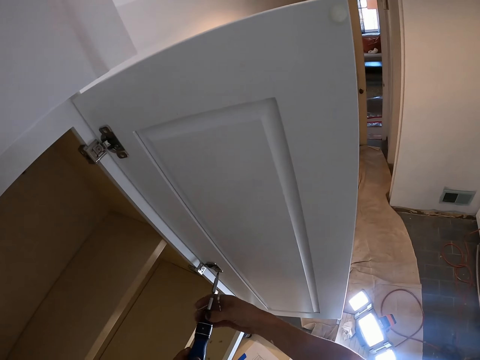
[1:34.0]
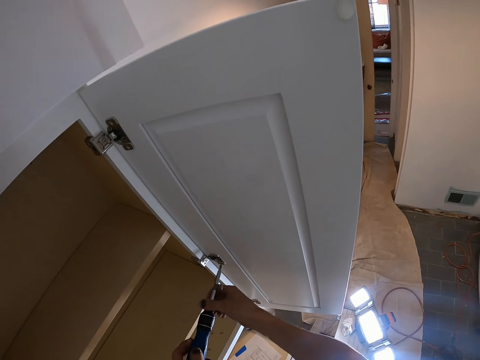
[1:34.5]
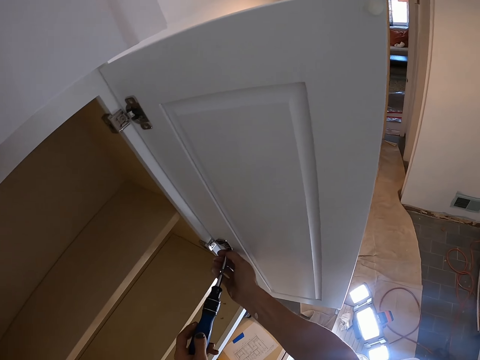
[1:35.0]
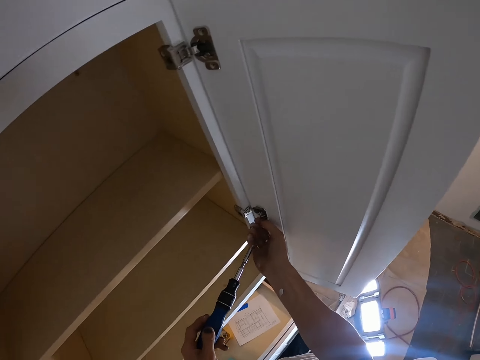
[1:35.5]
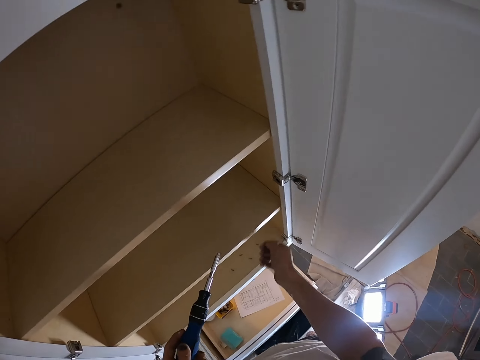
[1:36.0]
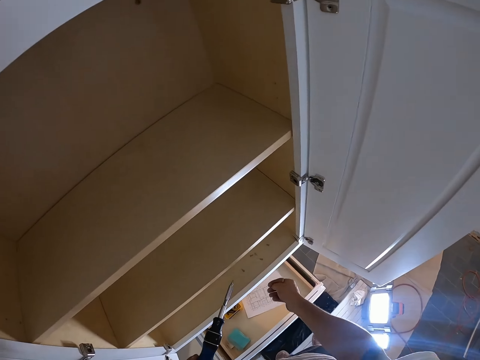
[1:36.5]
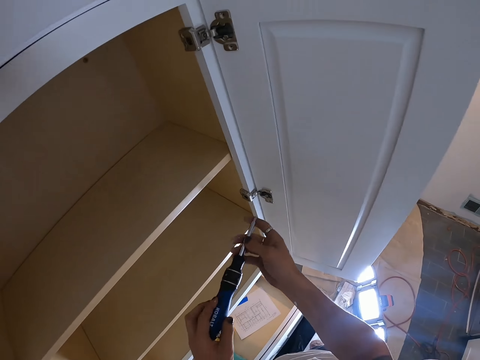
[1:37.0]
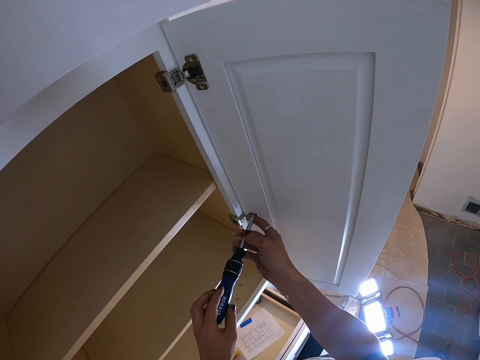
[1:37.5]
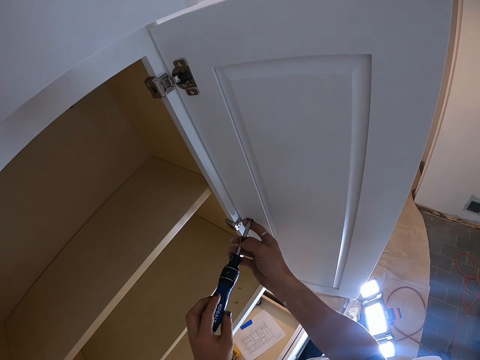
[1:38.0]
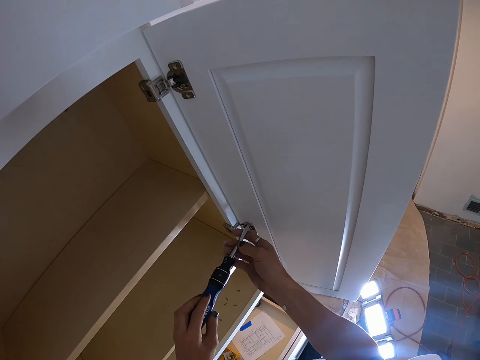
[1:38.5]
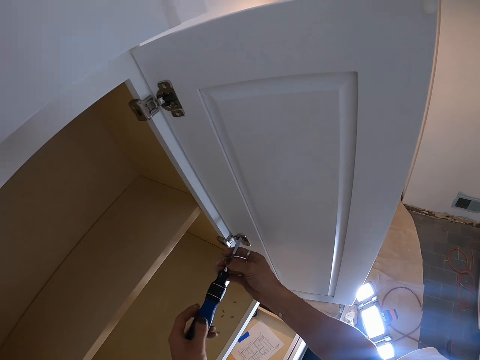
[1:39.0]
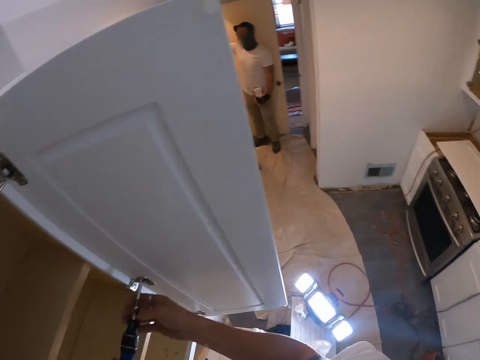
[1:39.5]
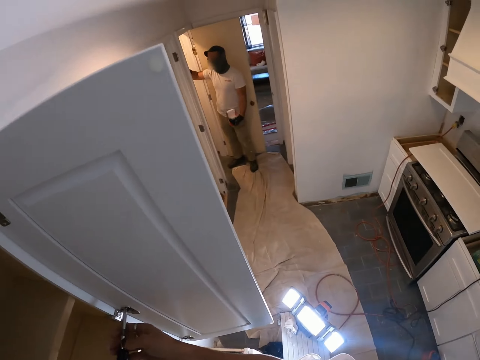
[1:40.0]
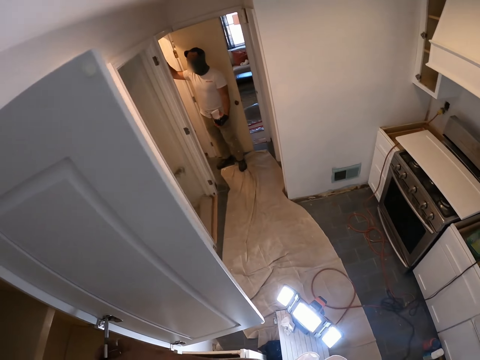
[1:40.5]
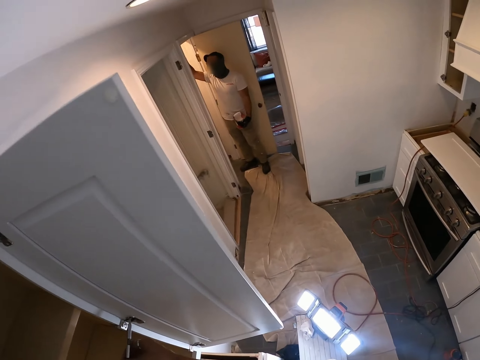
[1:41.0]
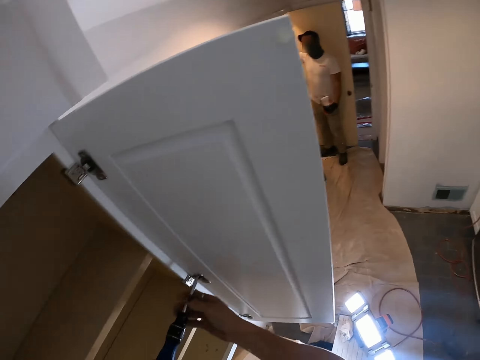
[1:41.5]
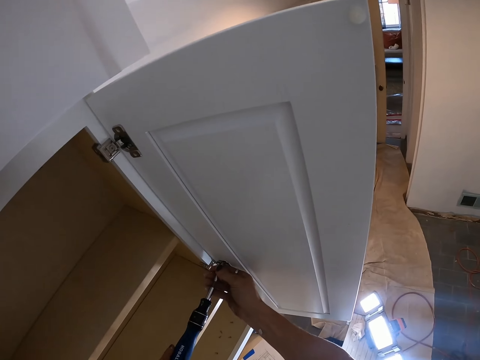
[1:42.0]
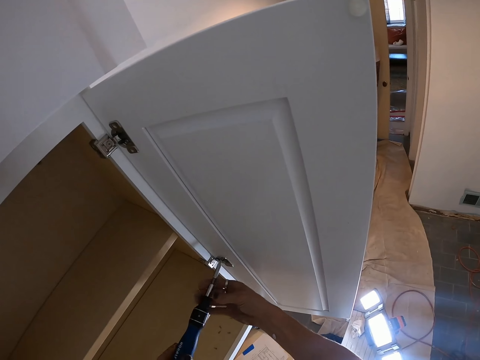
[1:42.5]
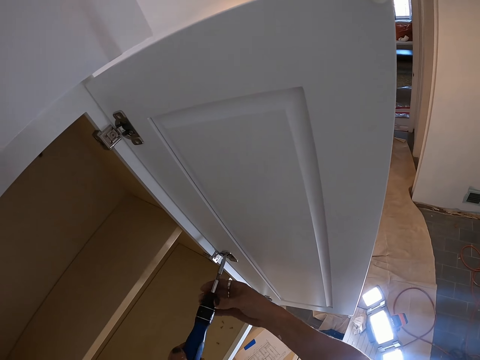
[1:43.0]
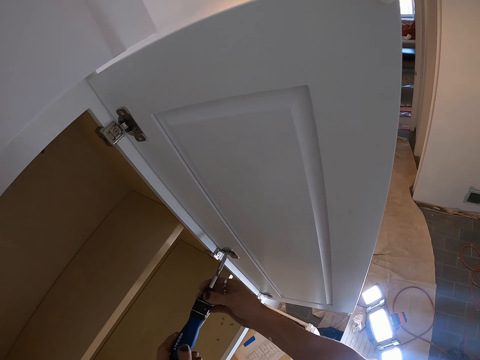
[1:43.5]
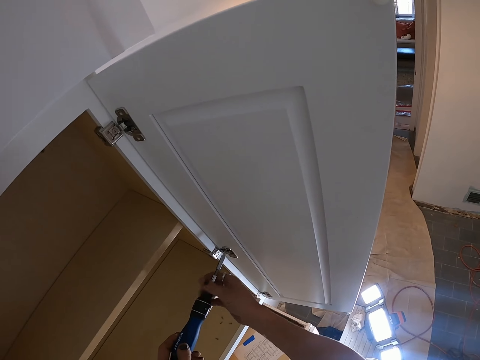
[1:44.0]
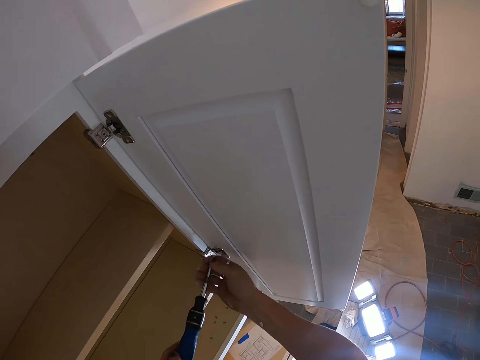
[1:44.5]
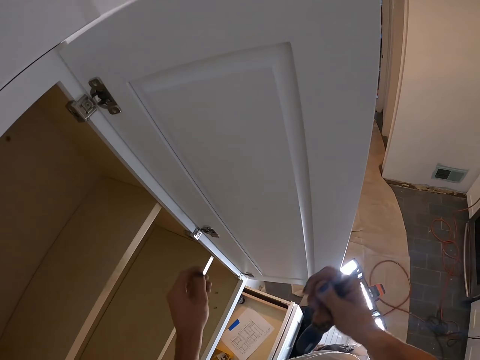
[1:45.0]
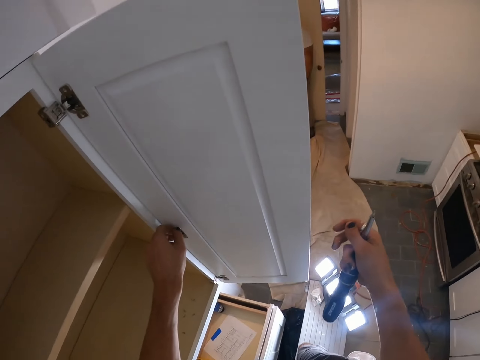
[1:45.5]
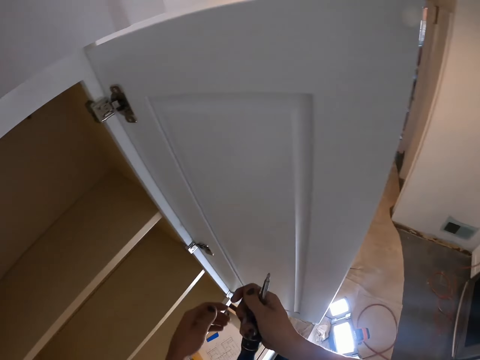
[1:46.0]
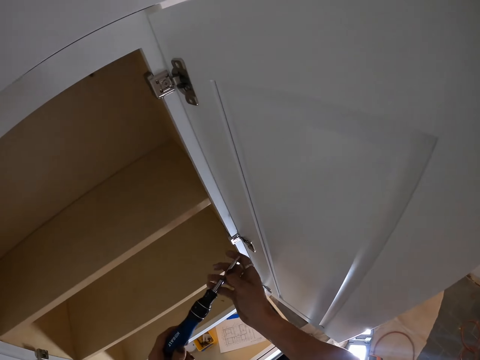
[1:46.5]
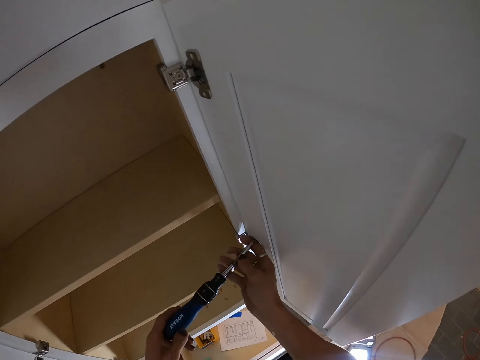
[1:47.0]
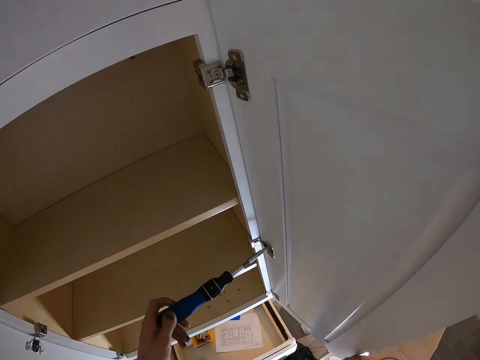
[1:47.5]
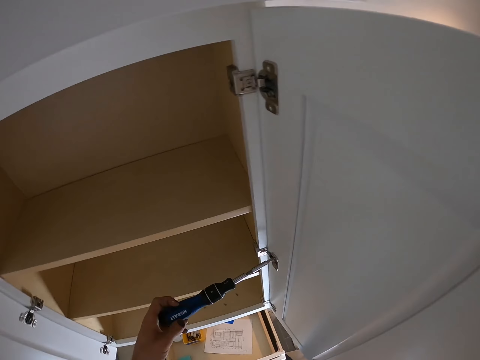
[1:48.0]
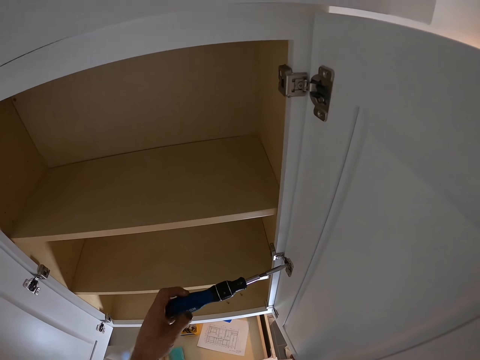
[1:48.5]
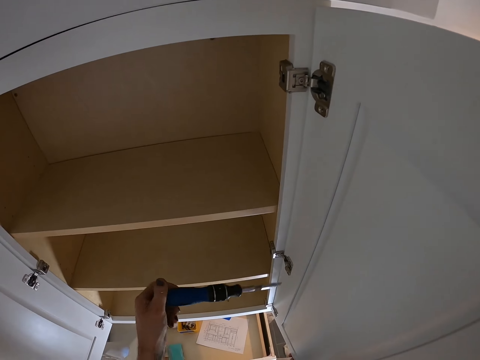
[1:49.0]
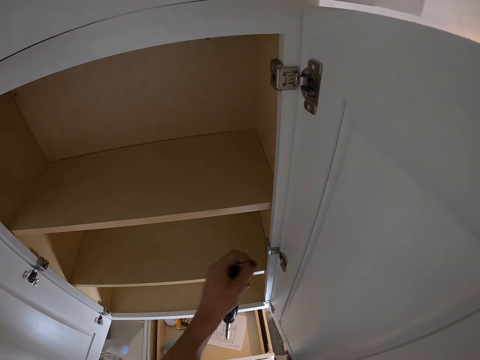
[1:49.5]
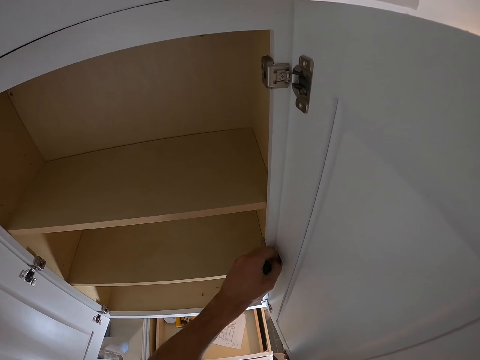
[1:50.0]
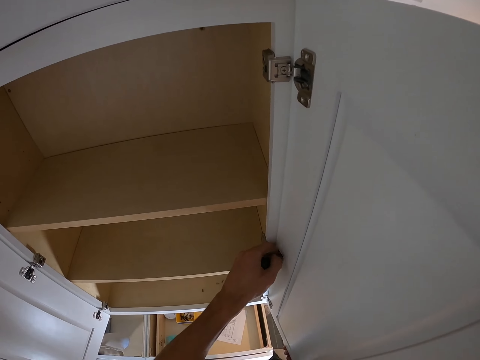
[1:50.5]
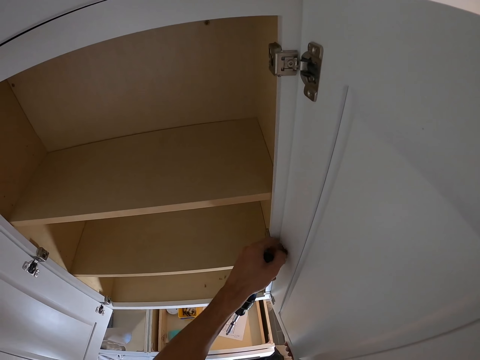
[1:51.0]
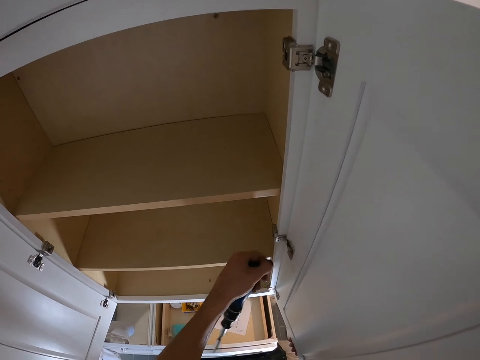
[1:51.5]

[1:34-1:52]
The camera wearer picks up the screw. They put the screw in the cabinet. They hold the screwdriver with both hands. They put the screwdriver in a screw. They loosen the screw with the screwdriver. A man paints the wall with the paintbrush. The camera wearer holds the screwdriver with the right hand. They touch the screw. They hold the screwdriver with both hands. They put the screwdriver in a screw. They loosen the screw with the screwdriver. They hold the cabinet door. They remove the screw in the door clip.

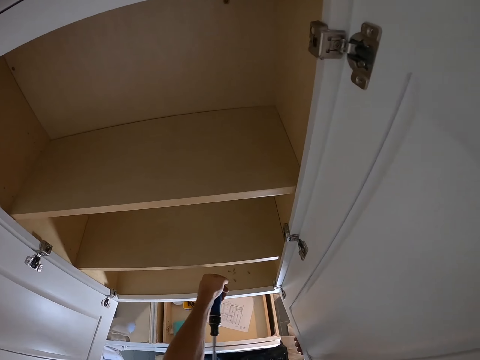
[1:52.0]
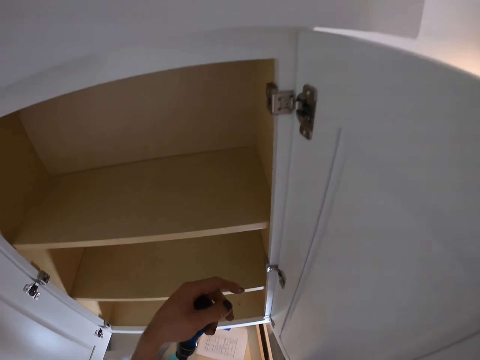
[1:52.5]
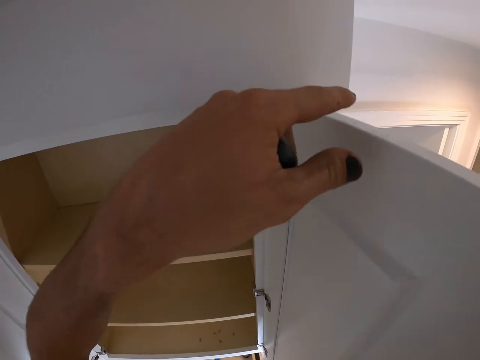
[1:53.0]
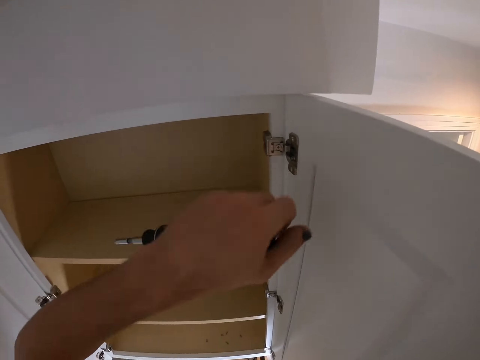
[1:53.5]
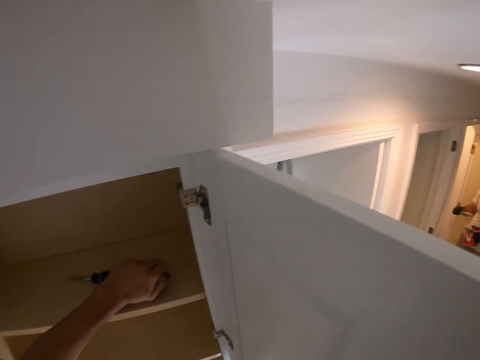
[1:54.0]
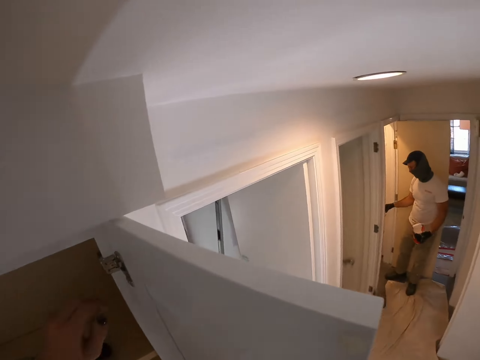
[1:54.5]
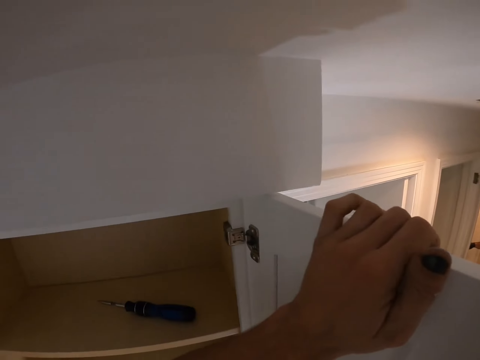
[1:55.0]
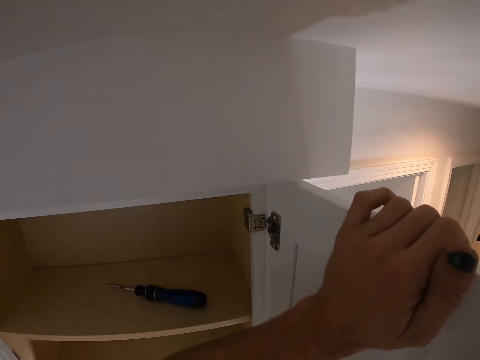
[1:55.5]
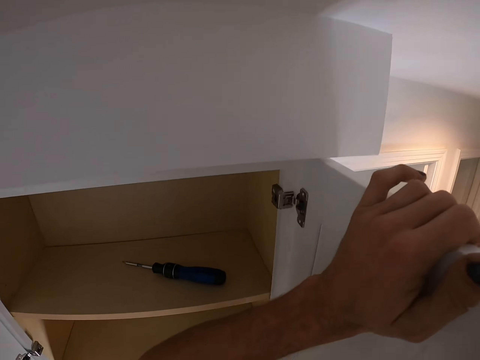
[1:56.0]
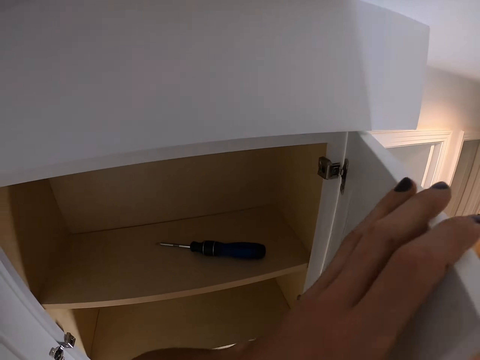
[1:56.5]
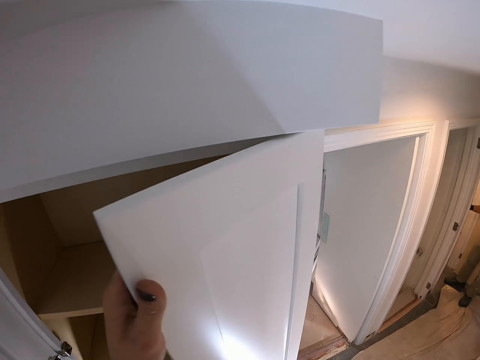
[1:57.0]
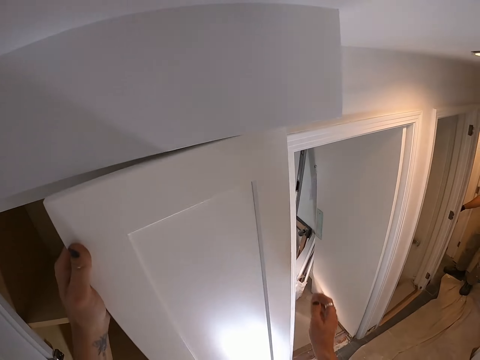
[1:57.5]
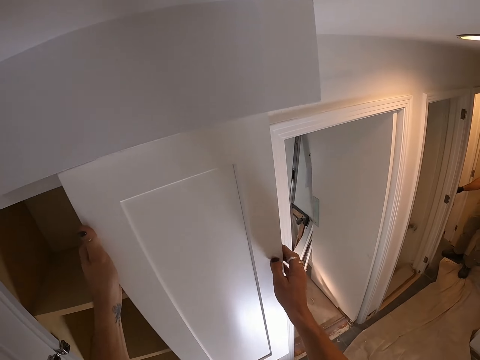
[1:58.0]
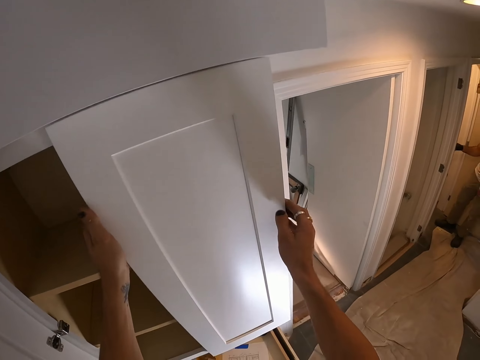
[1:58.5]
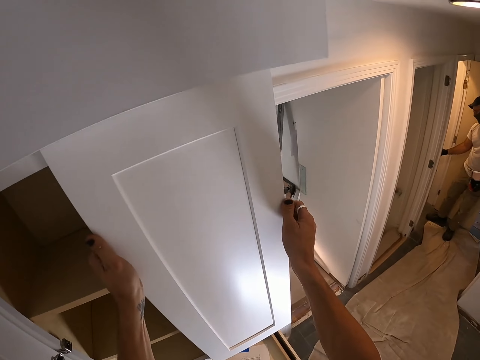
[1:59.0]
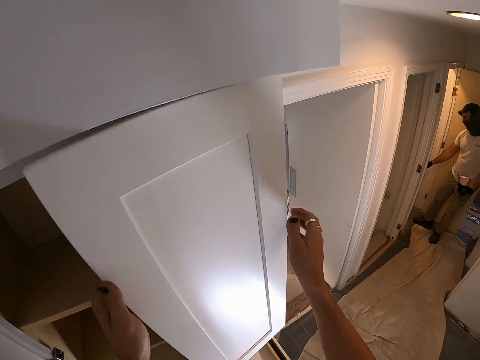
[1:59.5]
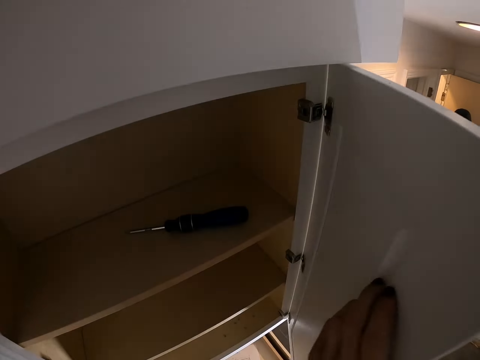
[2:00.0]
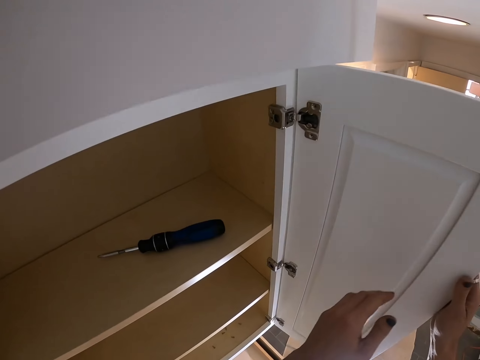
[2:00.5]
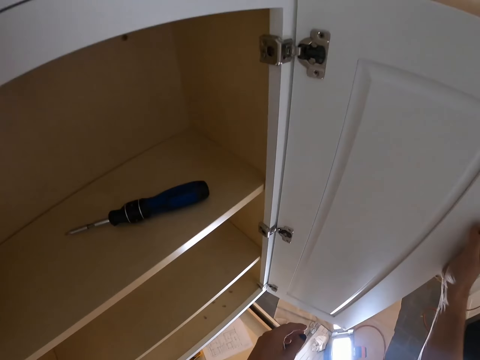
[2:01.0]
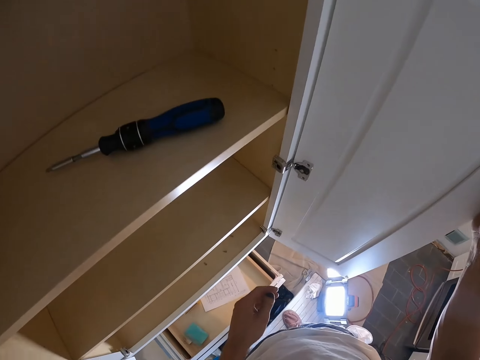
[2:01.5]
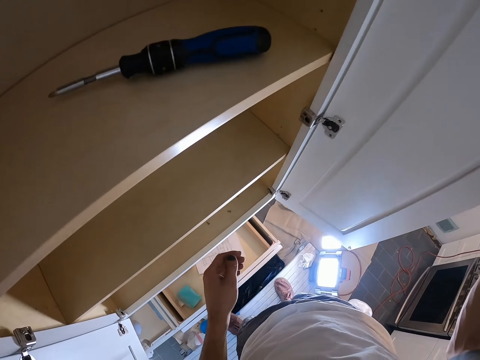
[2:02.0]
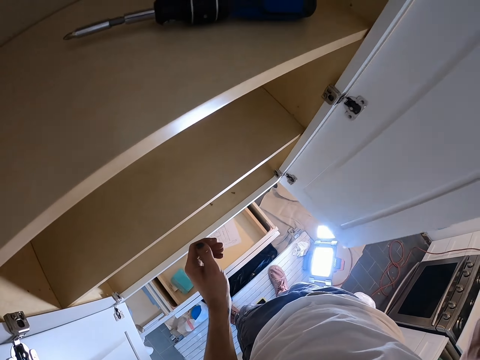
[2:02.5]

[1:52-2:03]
The camera wearer puts the screw in the cabinet. They touch the door. They put the screwdriver in the cabinet. They close the cabinet door. They open the cabinet door. They stare at the door.
